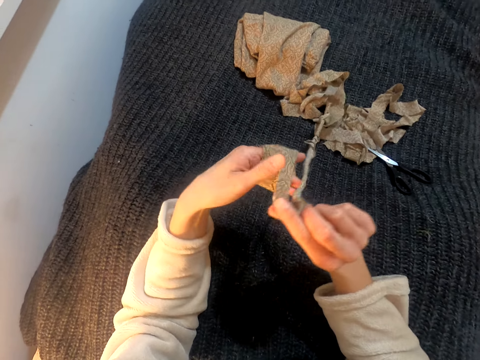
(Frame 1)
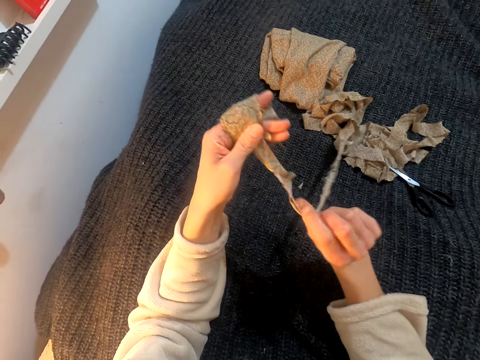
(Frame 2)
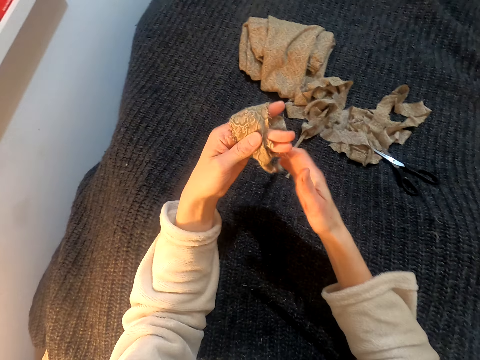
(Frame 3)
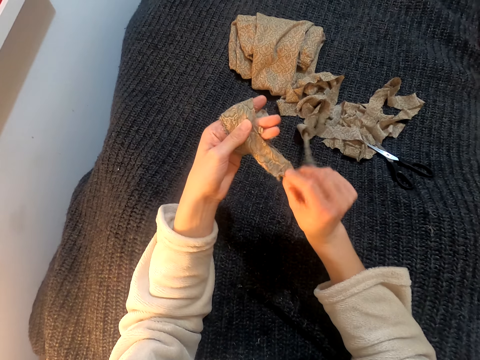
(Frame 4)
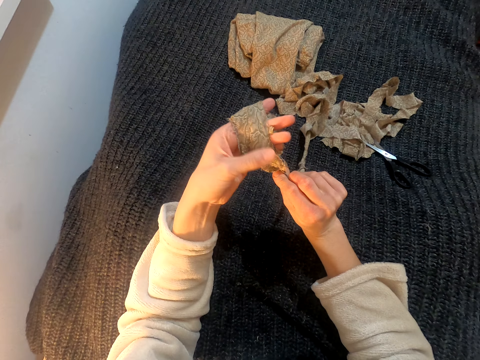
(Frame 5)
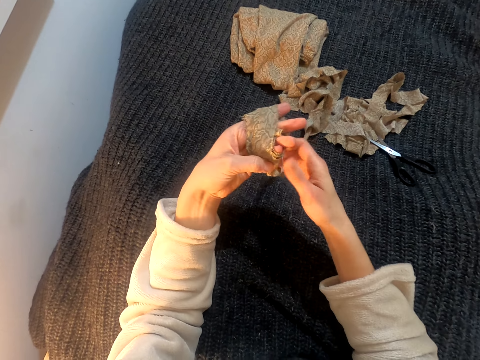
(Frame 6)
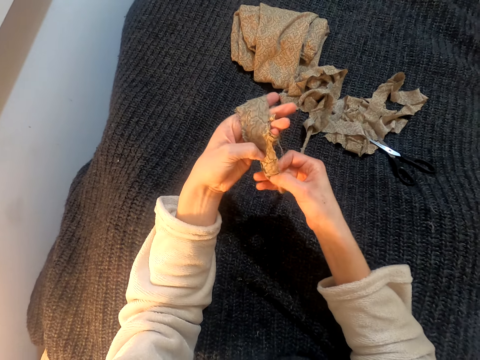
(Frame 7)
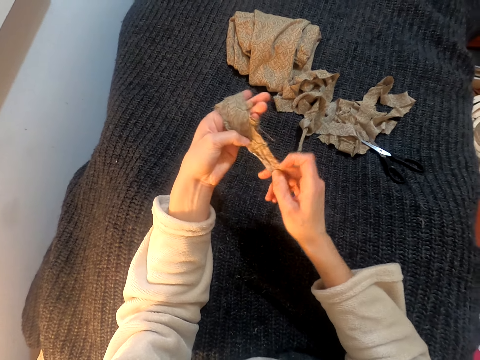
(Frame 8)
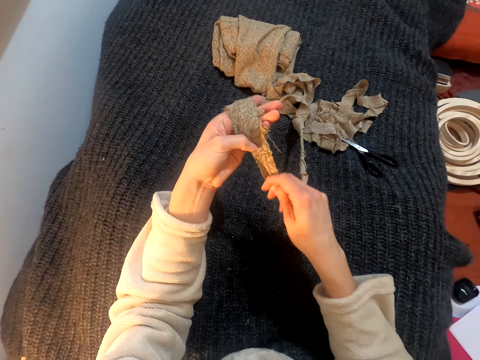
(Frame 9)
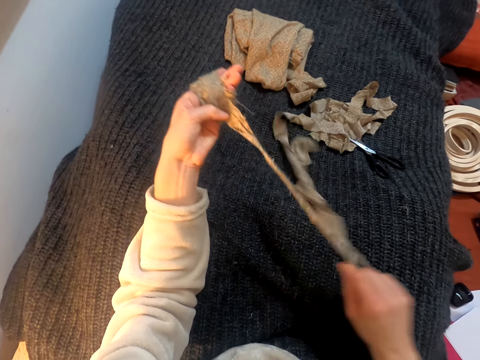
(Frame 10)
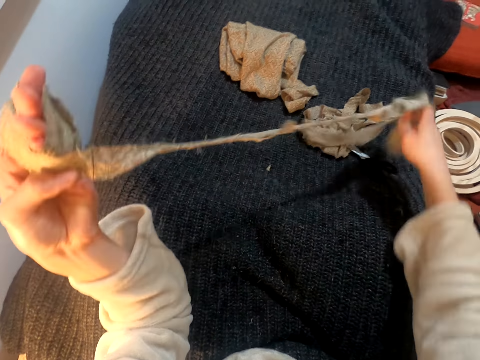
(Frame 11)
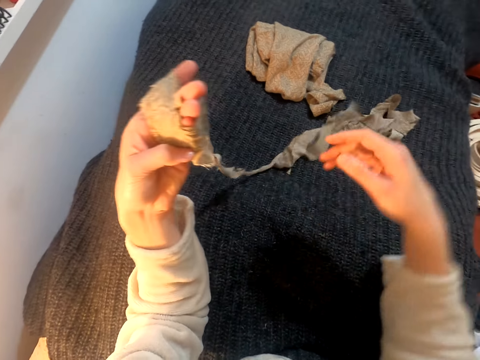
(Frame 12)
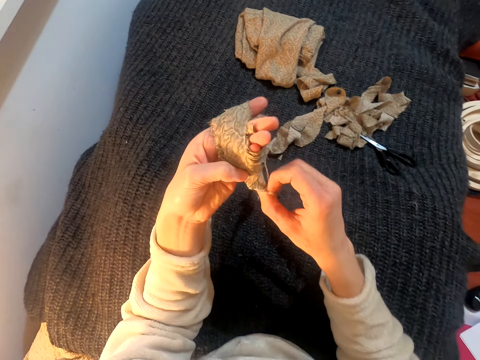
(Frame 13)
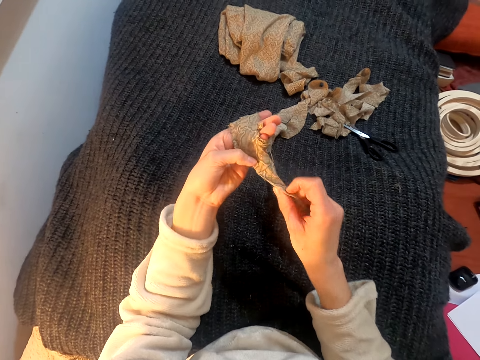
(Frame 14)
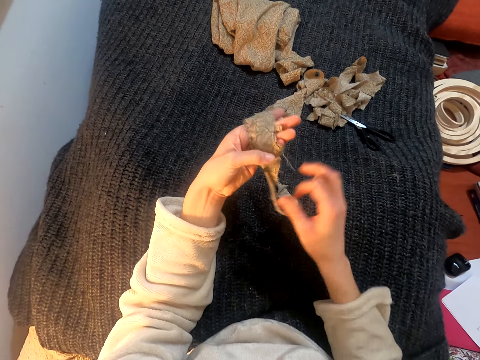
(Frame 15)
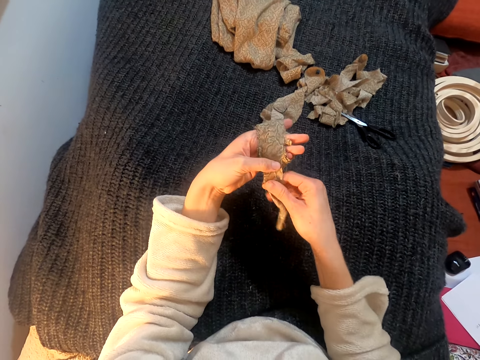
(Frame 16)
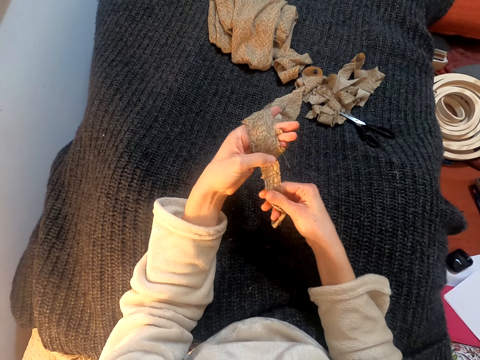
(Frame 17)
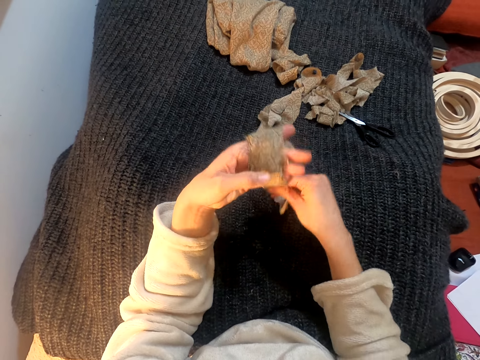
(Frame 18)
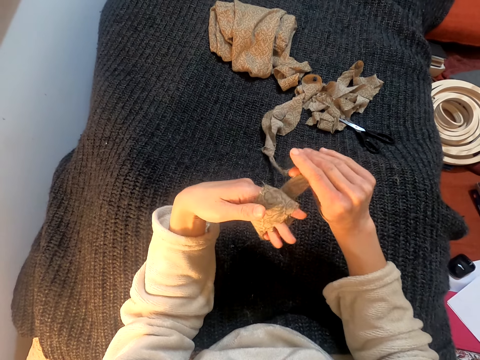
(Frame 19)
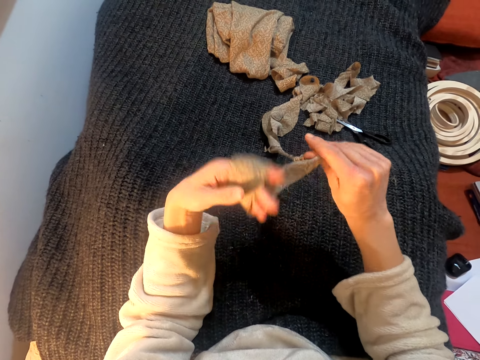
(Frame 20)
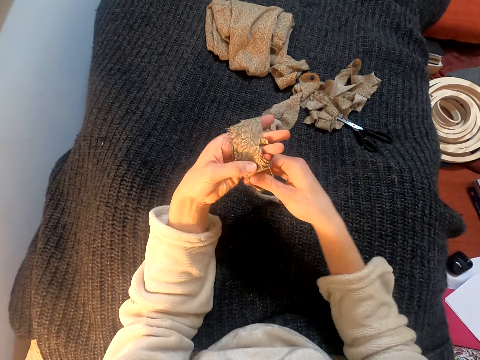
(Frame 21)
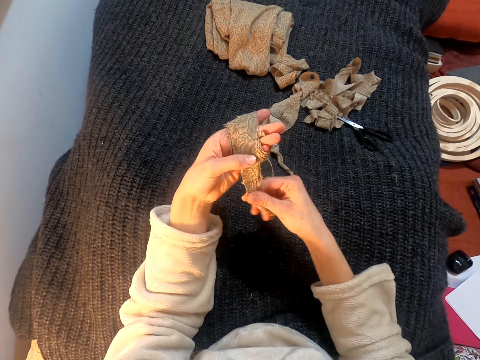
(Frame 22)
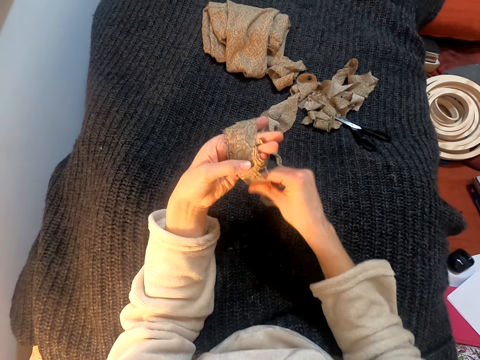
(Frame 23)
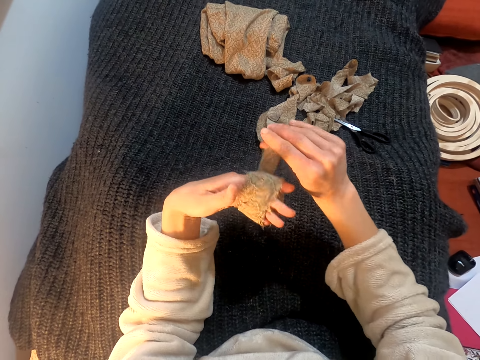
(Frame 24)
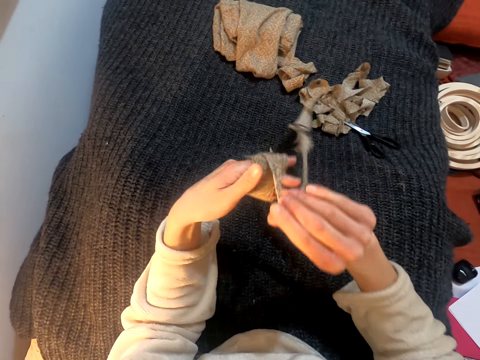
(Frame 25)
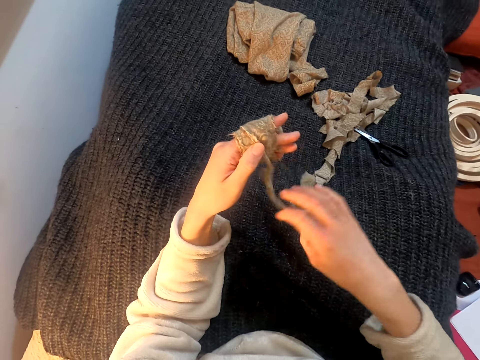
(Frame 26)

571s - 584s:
The camera wearer moves the right hand. They stretch the cloth. They move the right hand. They stretch the cloth. They pull the cloth. They move the right hand. They stretch the cloth. They fold the cloth on the left hand. They wrap the piece of cloth on the hand. They stretch the cloth. They fold the cloth on the left hand.
